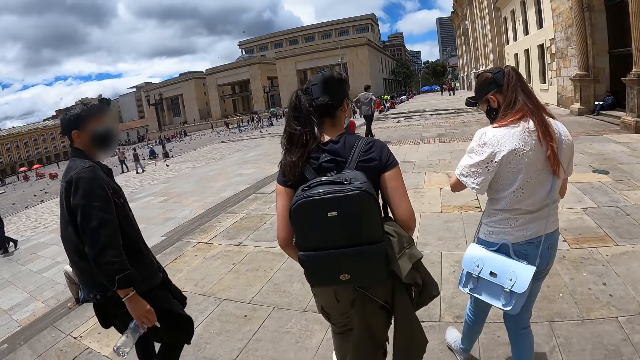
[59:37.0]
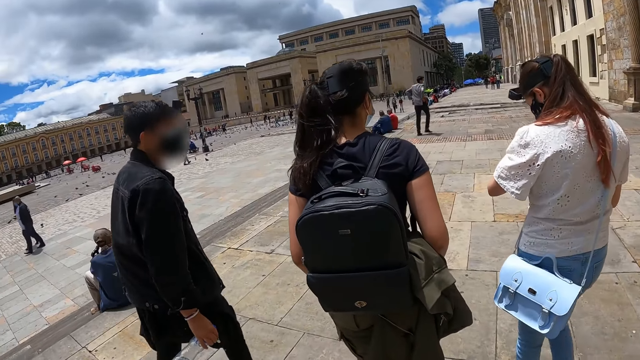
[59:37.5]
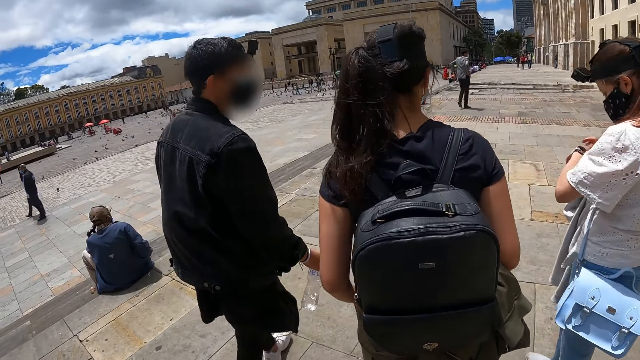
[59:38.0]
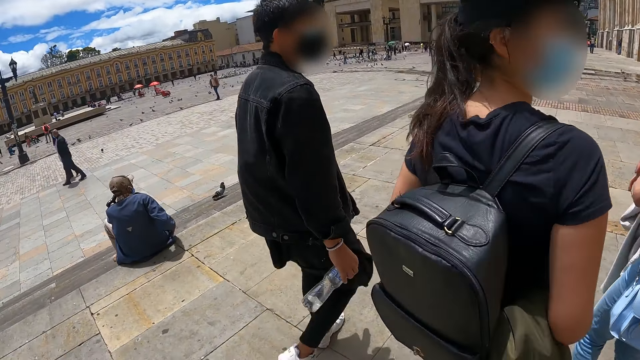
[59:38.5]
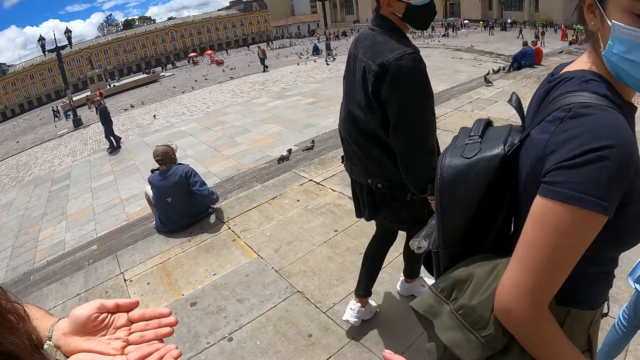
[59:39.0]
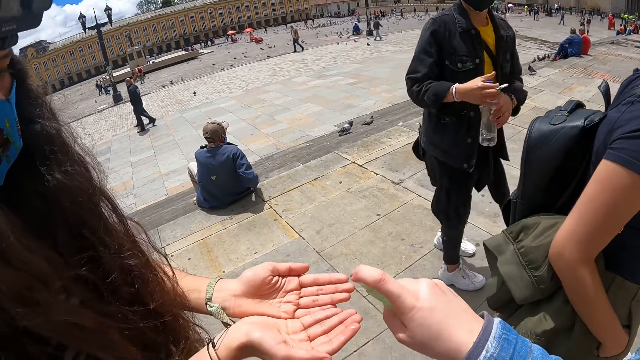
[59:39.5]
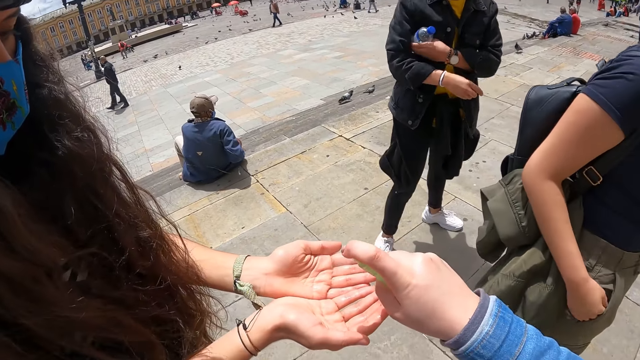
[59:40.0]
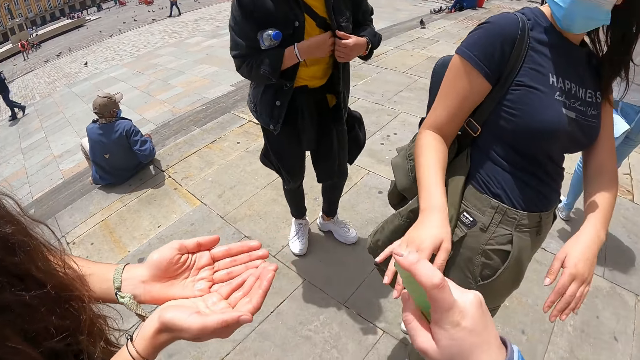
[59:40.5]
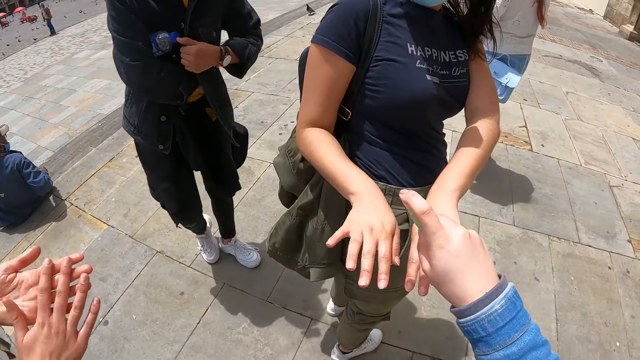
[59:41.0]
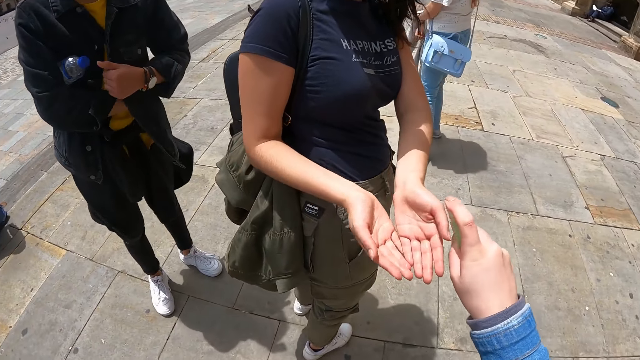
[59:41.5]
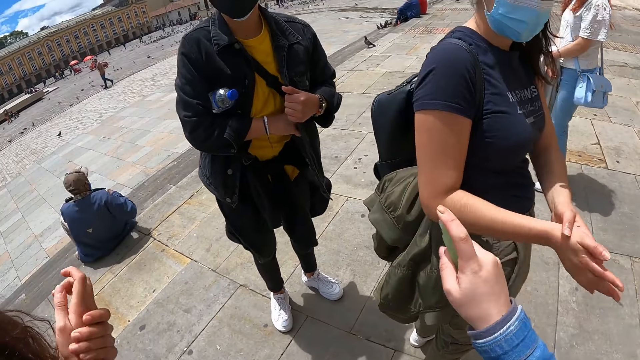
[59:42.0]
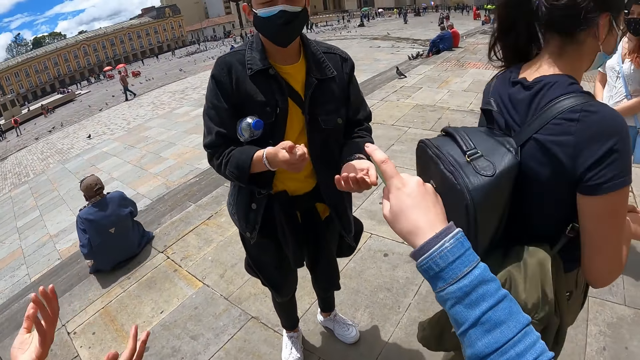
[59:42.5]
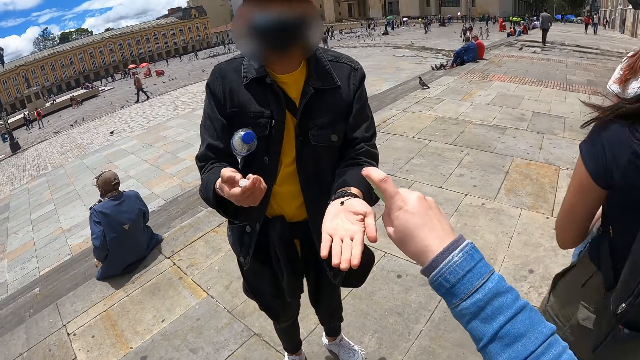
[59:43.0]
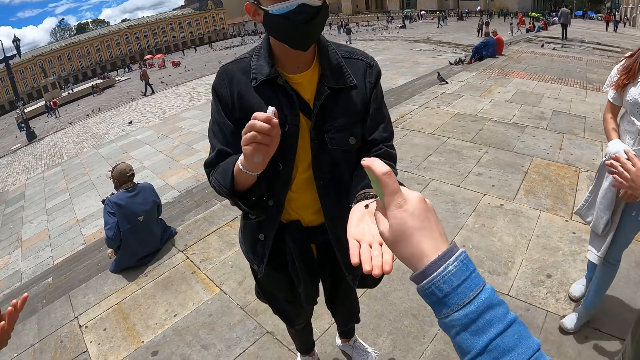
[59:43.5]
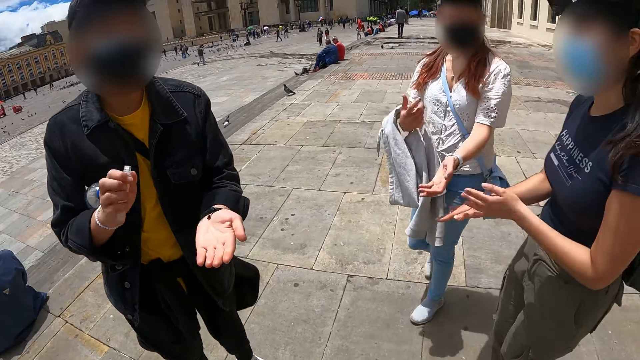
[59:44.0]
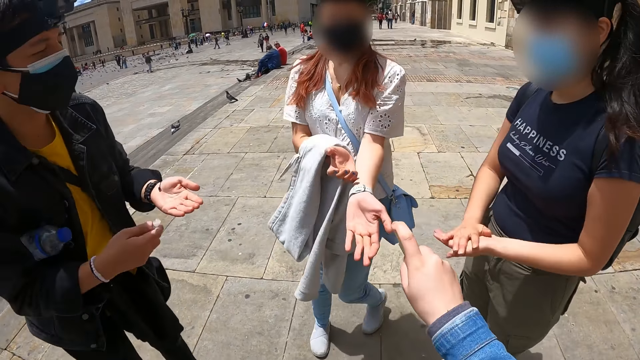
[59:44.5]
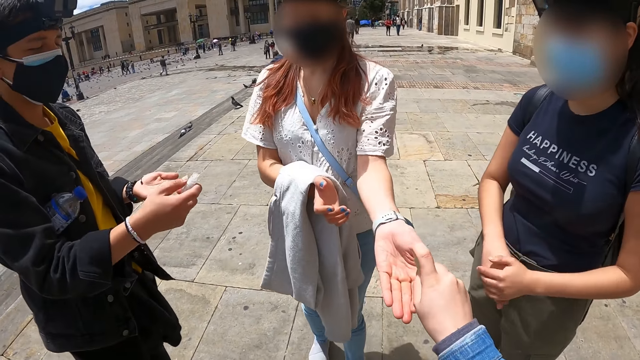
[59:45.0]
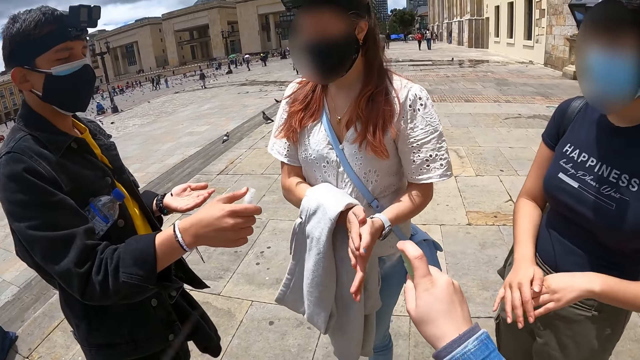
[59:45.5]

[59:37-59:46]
The camera wearer sprays a woman, another woman, a man and another woman.

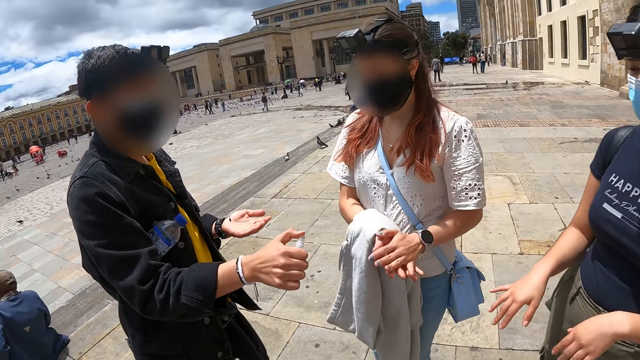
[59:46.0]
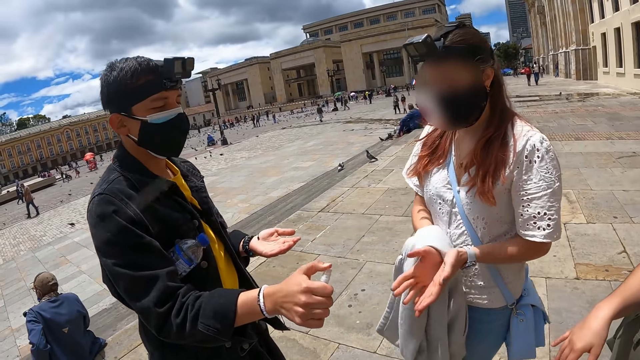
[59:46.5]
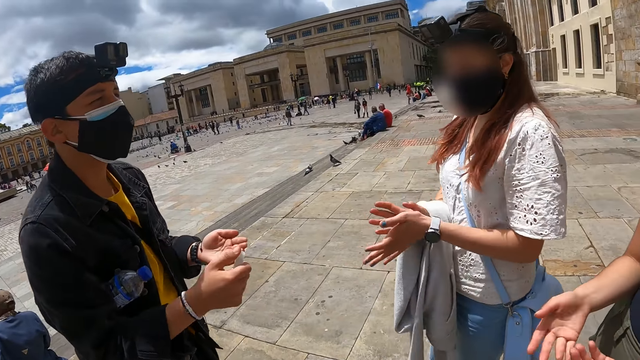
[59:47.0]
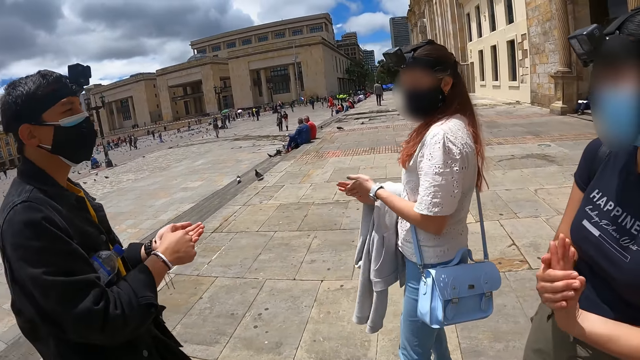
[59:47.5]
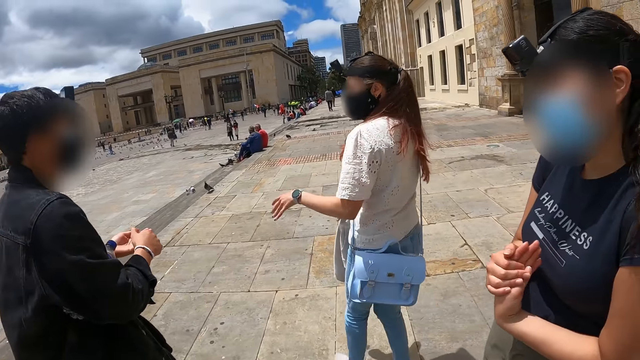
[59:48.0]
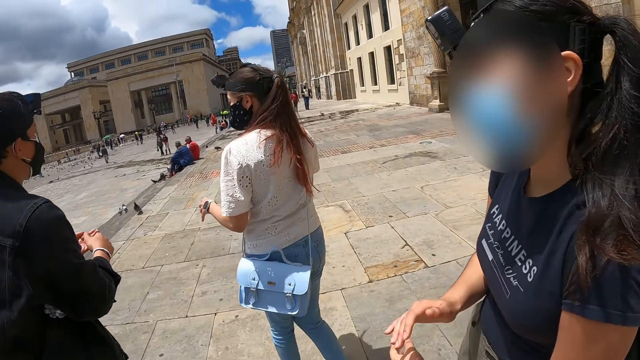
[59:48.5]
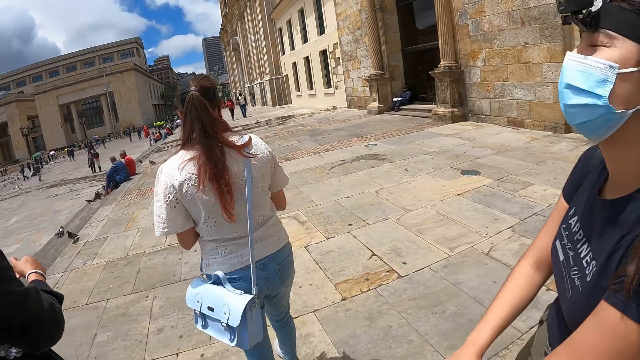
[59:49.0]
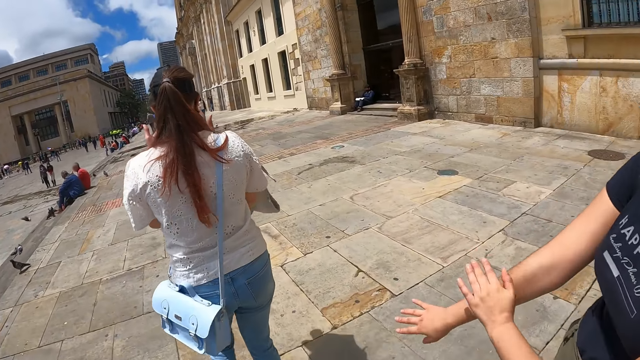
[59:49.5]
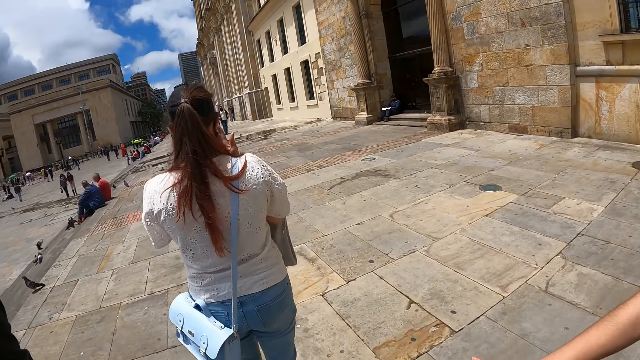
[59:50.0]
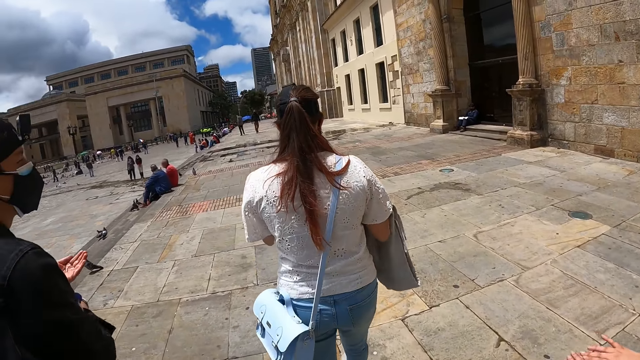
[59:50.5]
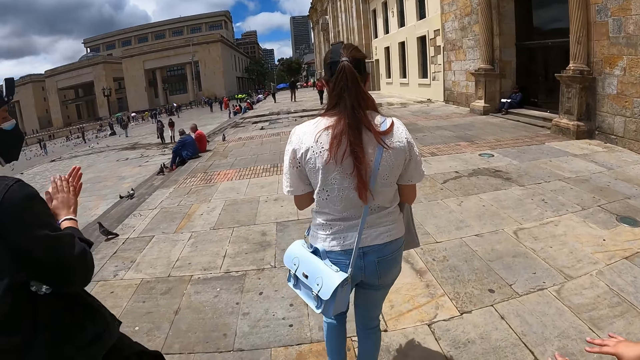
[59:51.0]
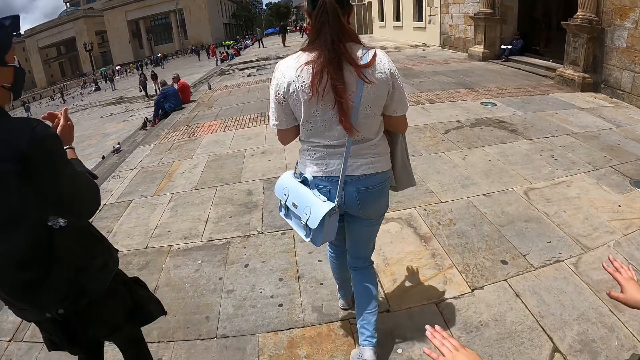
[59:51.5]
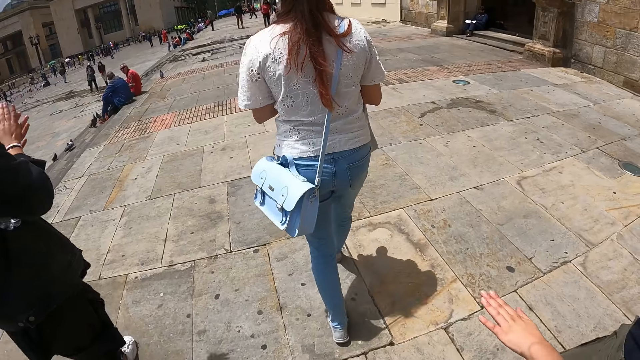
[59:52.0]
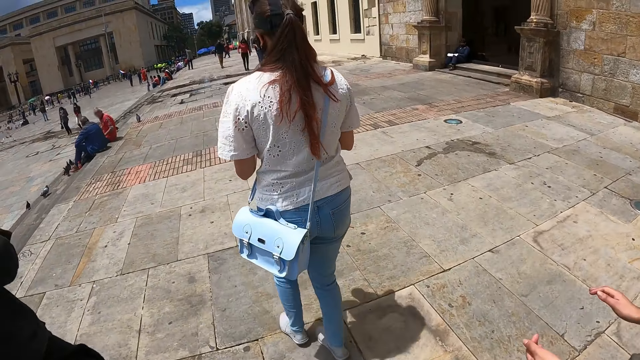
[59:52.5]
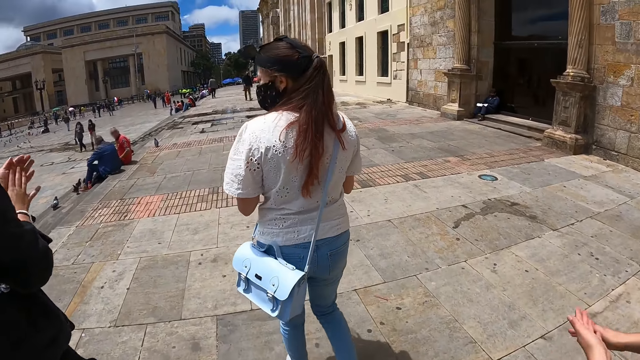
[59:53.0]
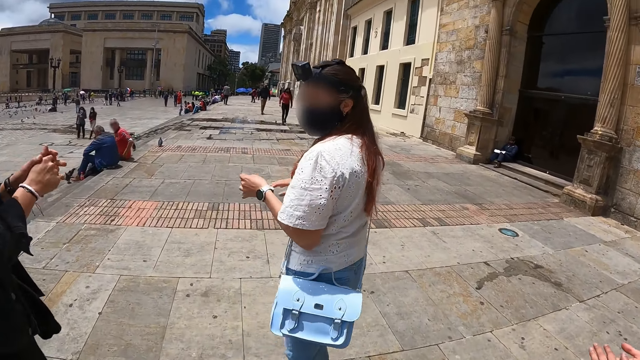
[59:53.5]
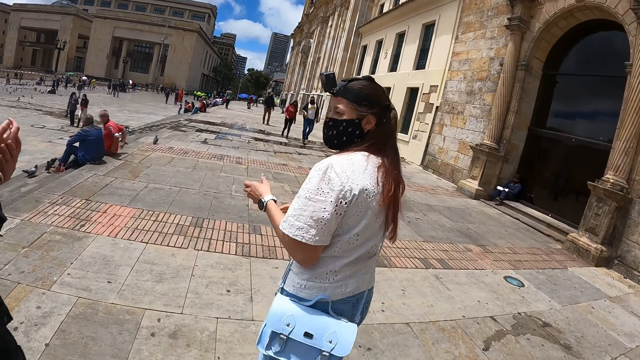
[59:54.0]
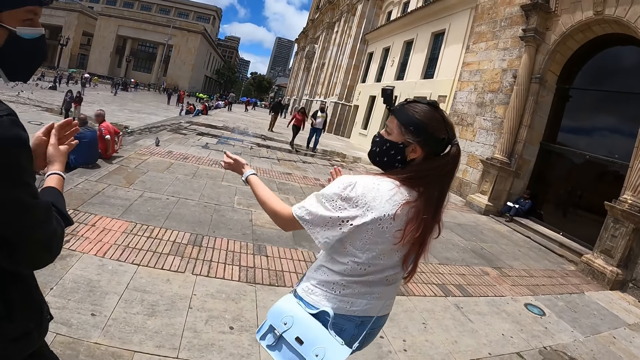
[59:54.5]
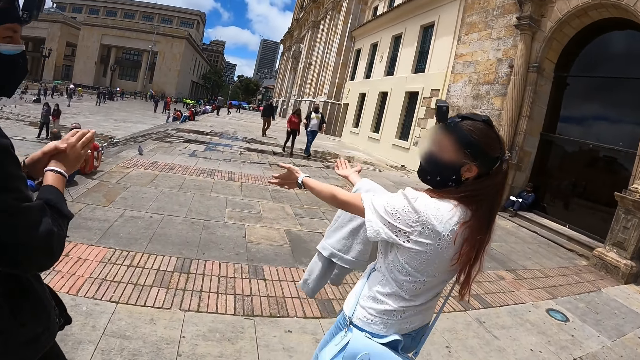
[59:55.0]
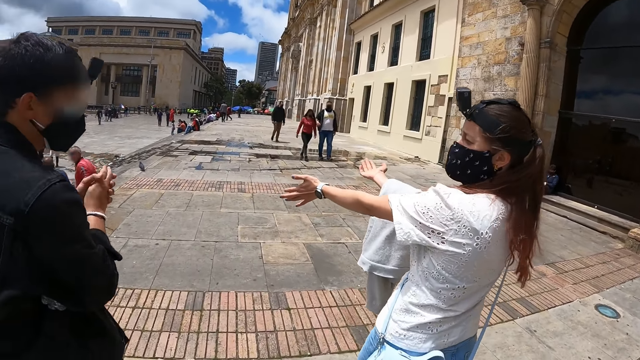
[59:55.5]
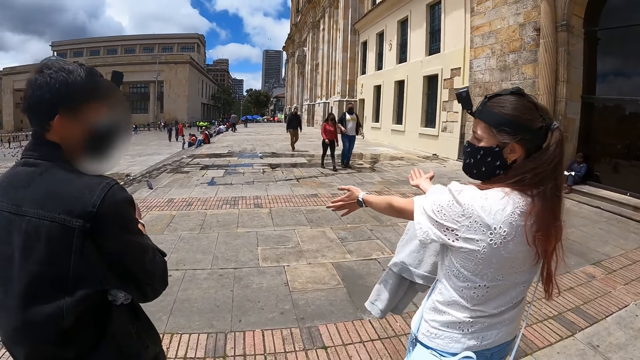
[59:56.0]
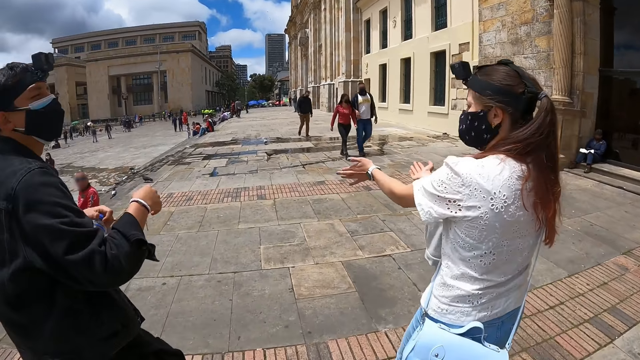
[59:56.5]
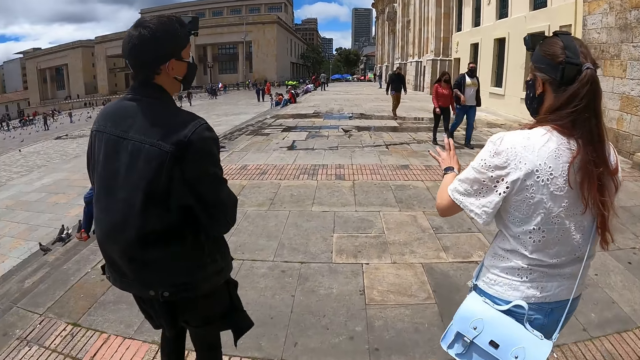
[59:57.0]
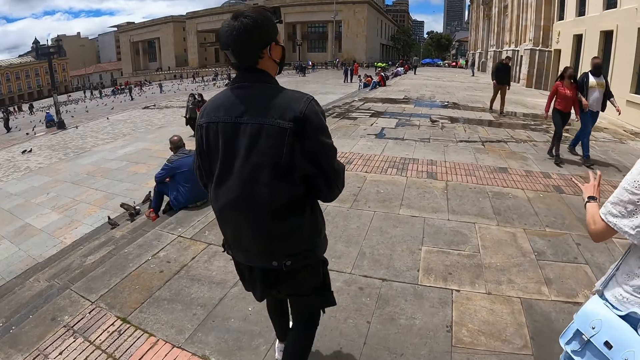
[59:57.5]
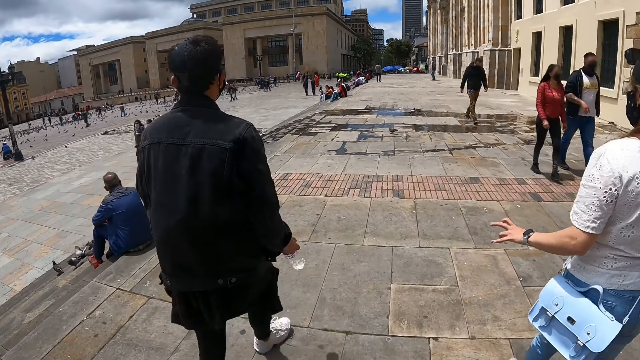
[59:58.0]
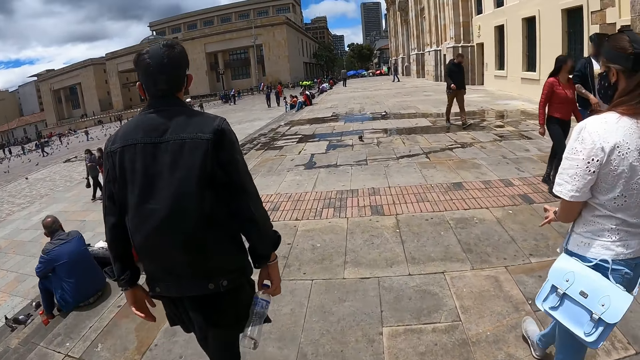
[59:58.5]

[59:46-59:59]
The camera wearer walks around the compound. They look at a man.
